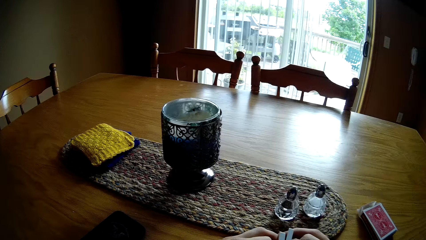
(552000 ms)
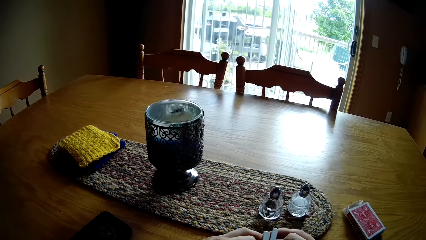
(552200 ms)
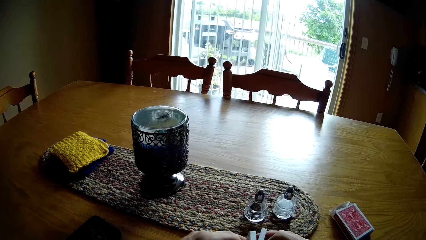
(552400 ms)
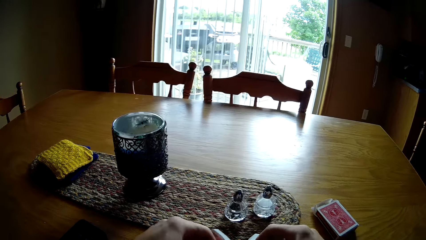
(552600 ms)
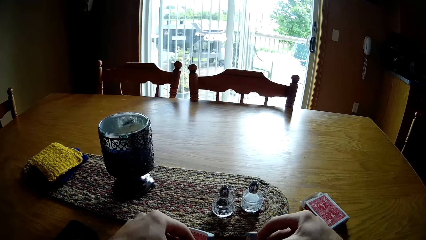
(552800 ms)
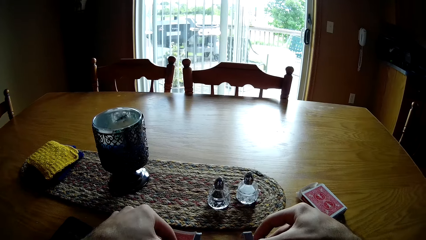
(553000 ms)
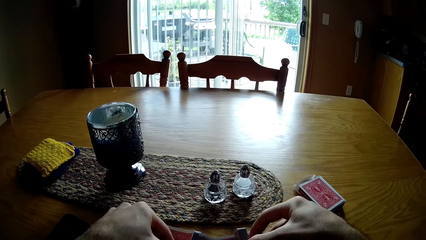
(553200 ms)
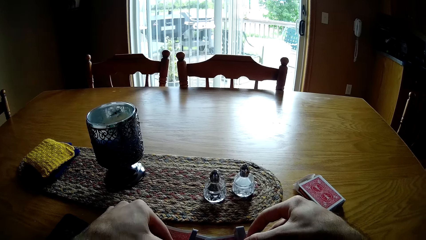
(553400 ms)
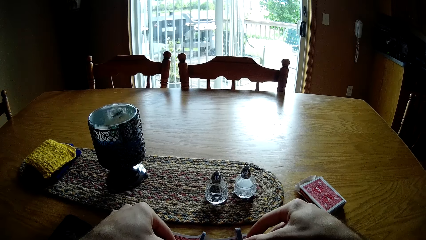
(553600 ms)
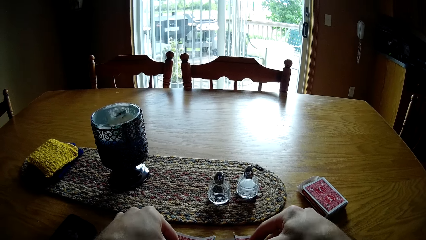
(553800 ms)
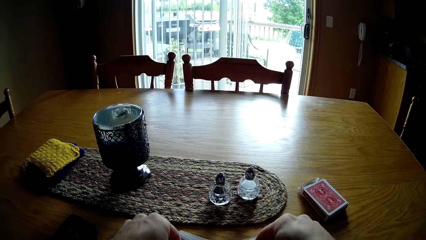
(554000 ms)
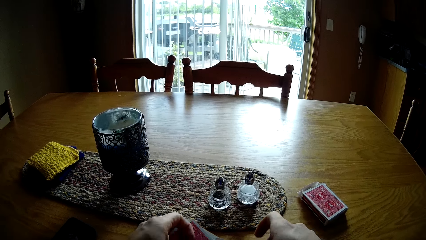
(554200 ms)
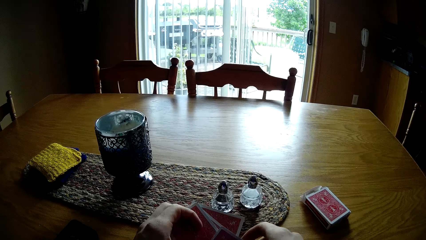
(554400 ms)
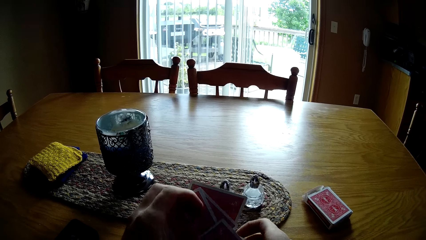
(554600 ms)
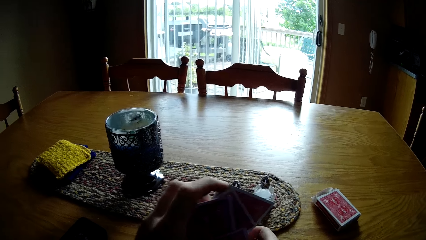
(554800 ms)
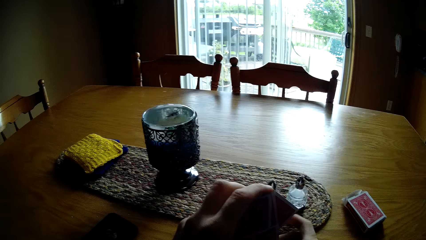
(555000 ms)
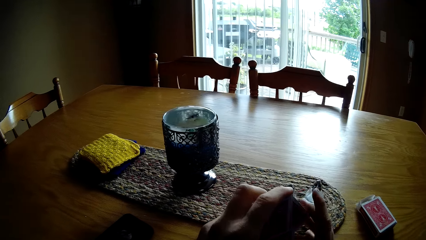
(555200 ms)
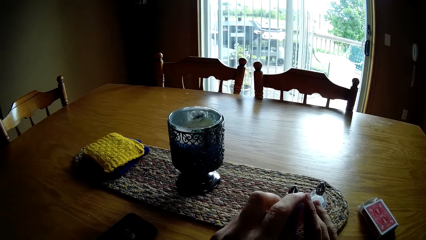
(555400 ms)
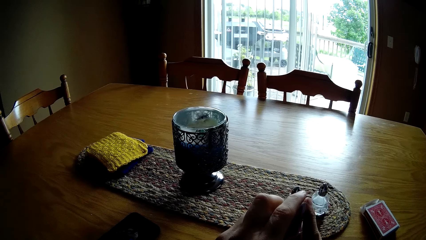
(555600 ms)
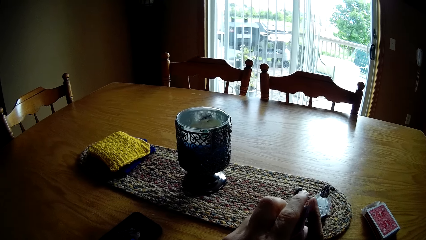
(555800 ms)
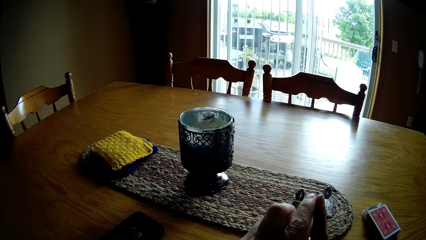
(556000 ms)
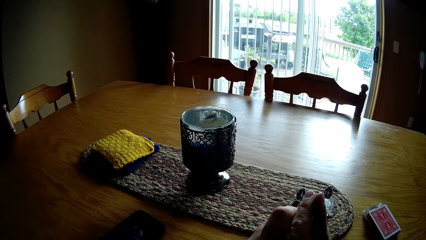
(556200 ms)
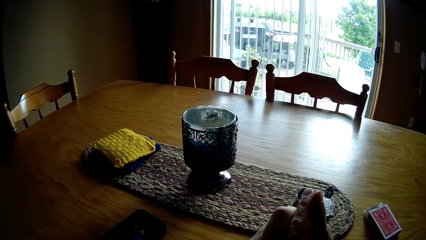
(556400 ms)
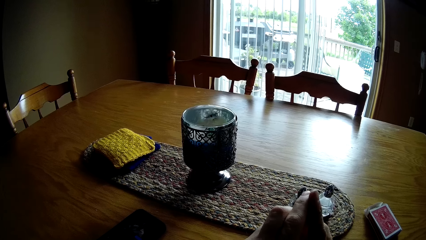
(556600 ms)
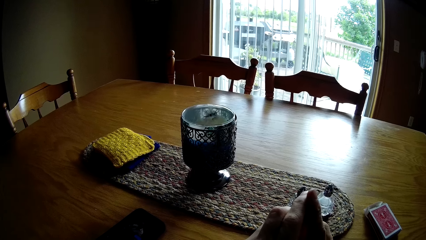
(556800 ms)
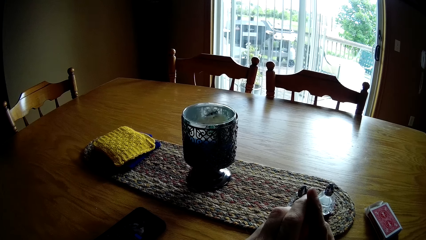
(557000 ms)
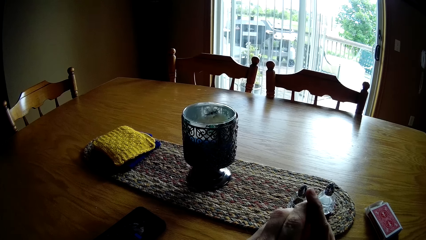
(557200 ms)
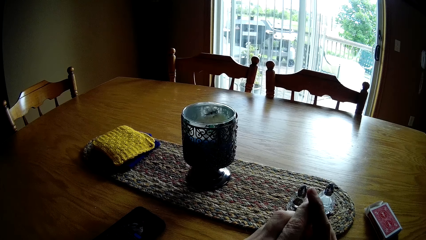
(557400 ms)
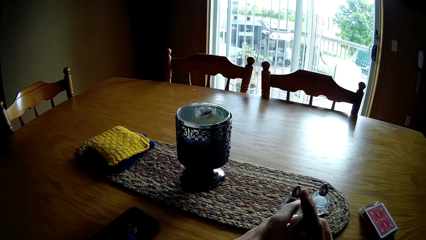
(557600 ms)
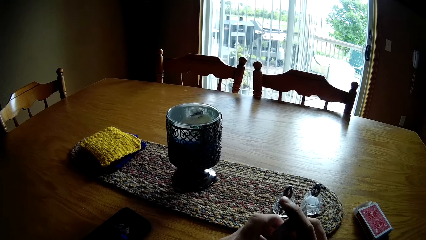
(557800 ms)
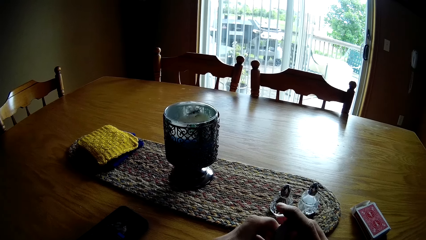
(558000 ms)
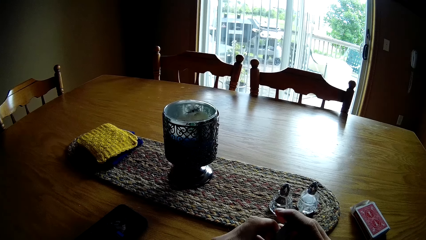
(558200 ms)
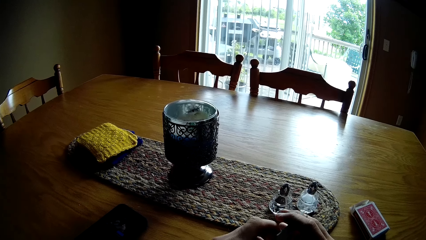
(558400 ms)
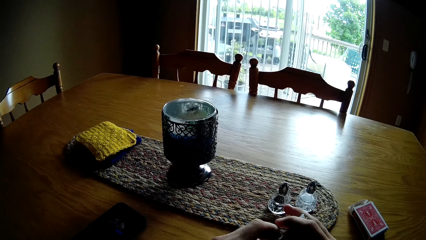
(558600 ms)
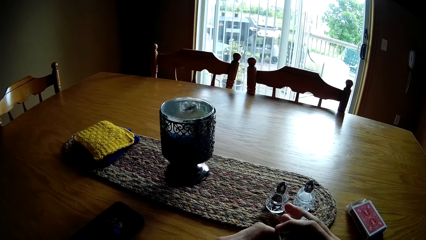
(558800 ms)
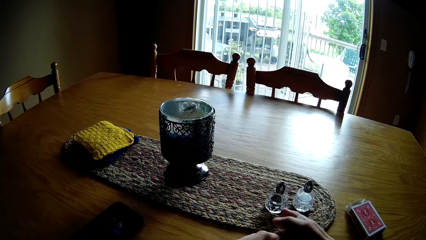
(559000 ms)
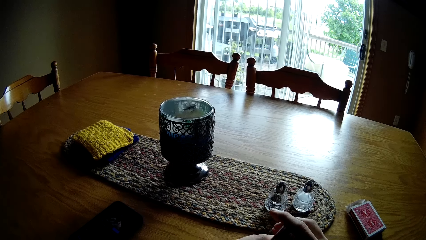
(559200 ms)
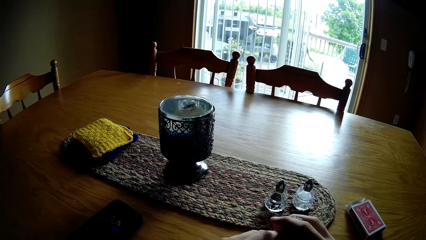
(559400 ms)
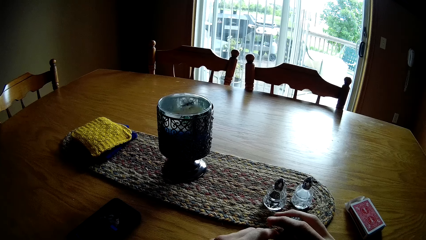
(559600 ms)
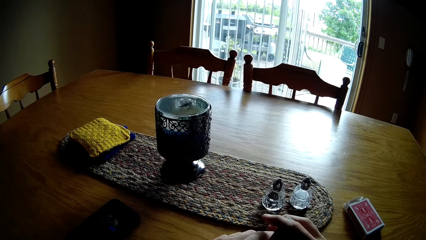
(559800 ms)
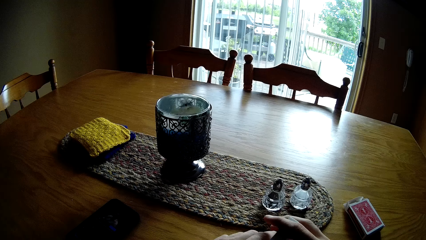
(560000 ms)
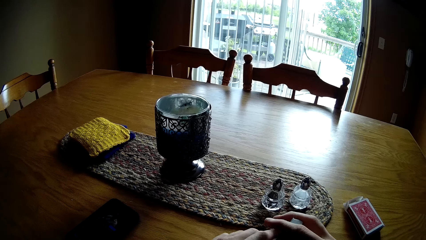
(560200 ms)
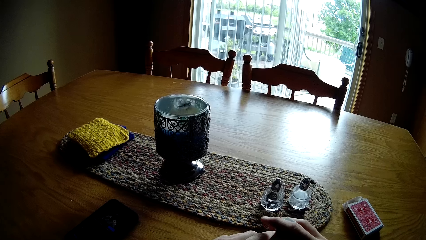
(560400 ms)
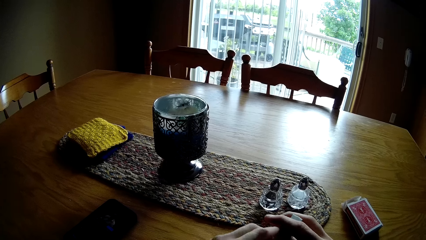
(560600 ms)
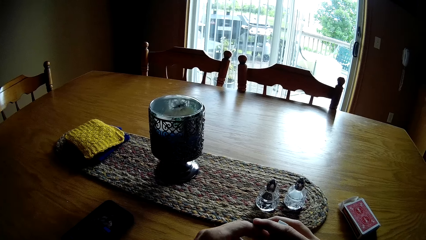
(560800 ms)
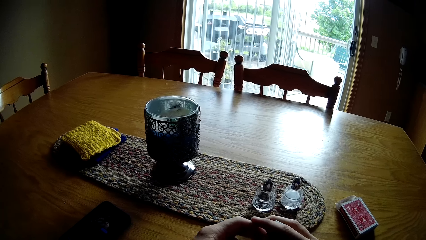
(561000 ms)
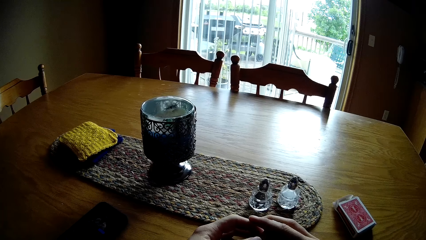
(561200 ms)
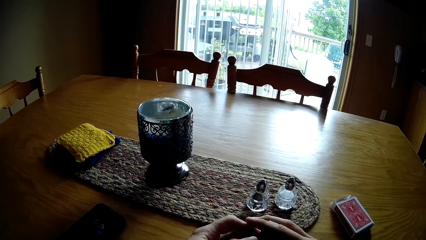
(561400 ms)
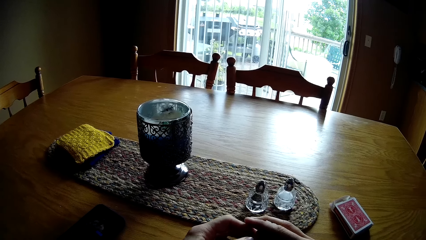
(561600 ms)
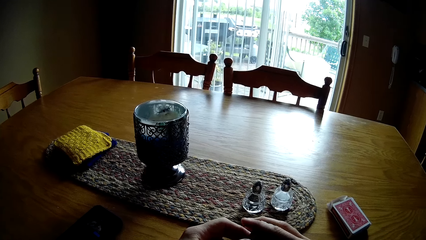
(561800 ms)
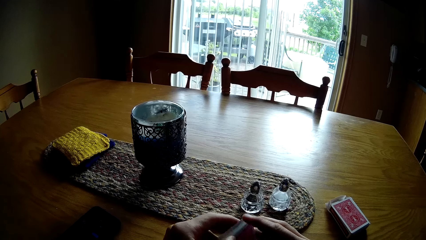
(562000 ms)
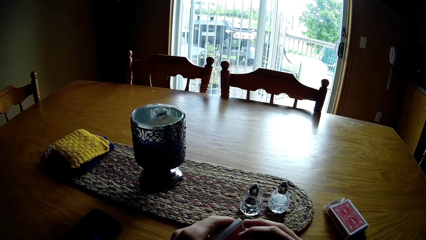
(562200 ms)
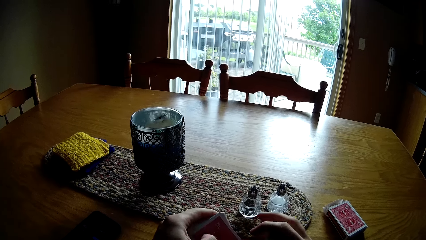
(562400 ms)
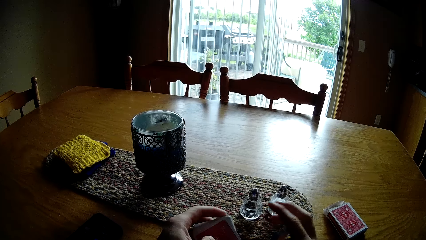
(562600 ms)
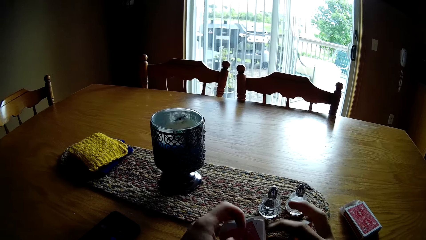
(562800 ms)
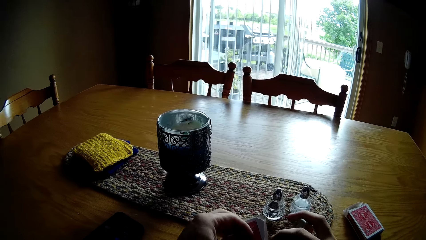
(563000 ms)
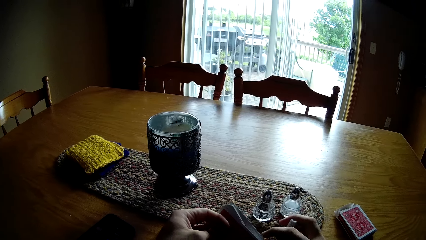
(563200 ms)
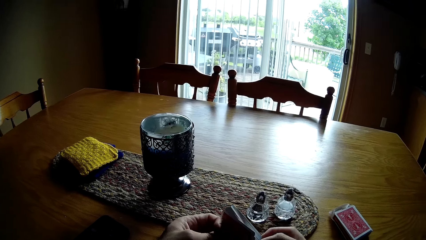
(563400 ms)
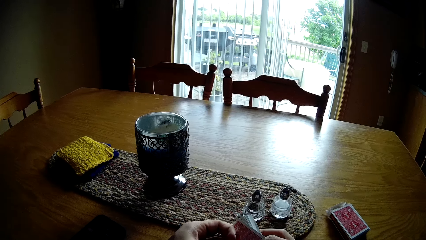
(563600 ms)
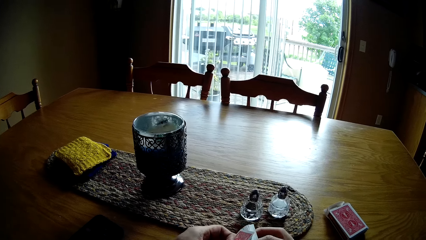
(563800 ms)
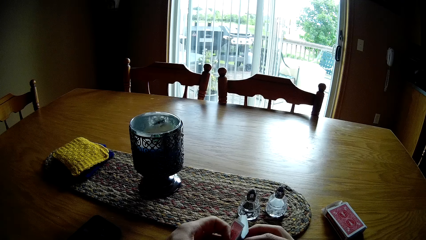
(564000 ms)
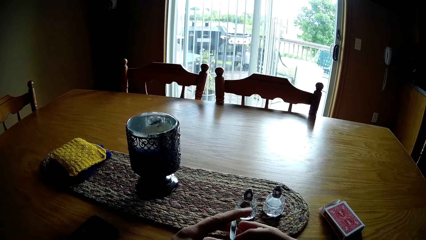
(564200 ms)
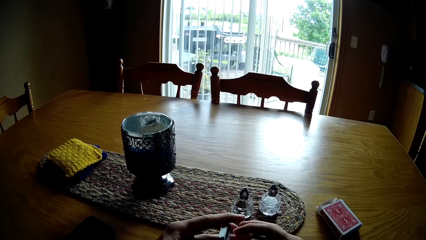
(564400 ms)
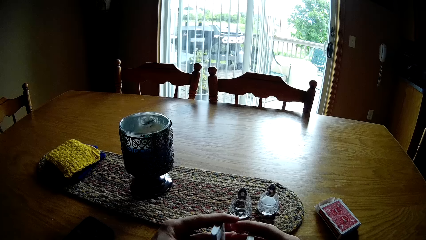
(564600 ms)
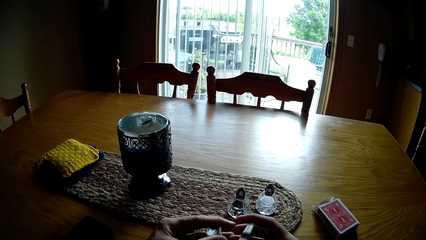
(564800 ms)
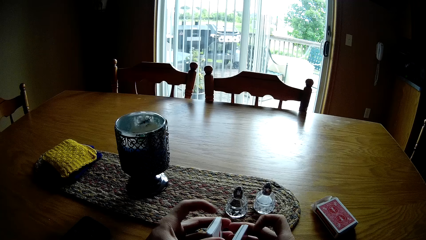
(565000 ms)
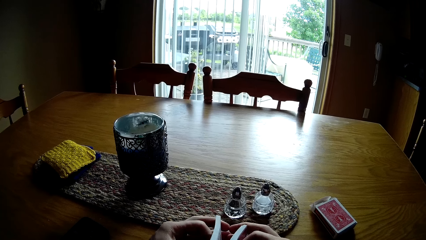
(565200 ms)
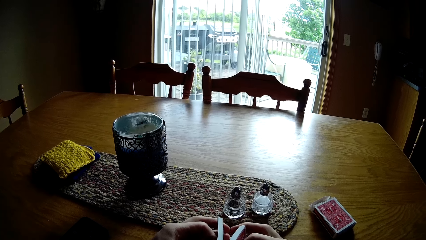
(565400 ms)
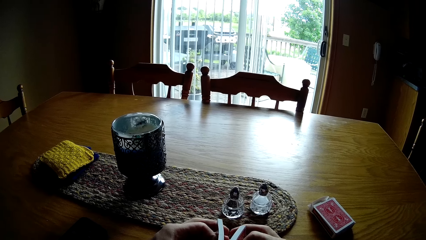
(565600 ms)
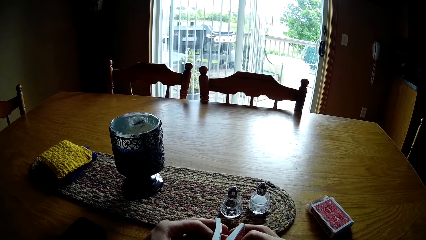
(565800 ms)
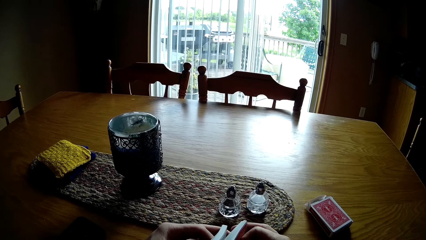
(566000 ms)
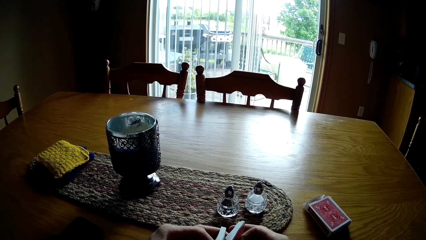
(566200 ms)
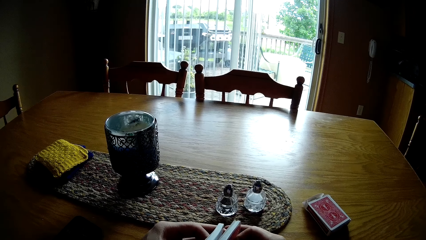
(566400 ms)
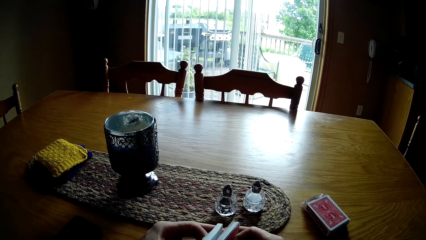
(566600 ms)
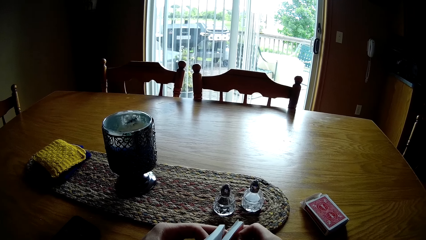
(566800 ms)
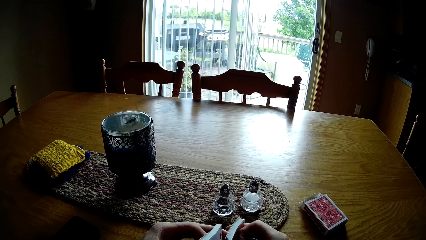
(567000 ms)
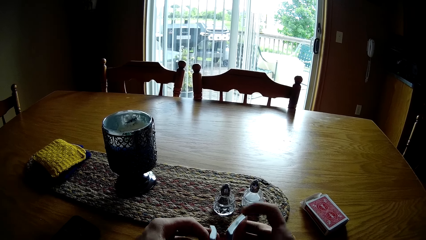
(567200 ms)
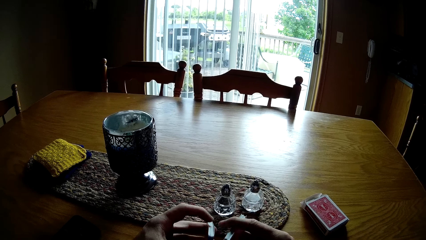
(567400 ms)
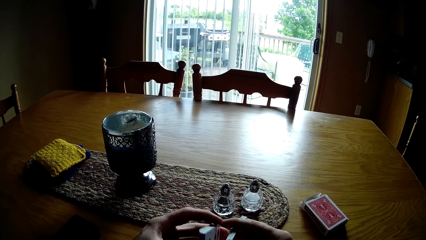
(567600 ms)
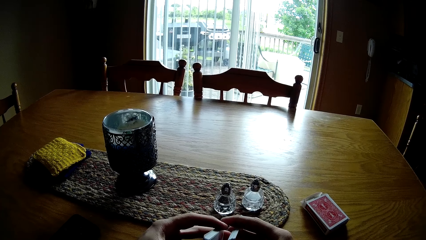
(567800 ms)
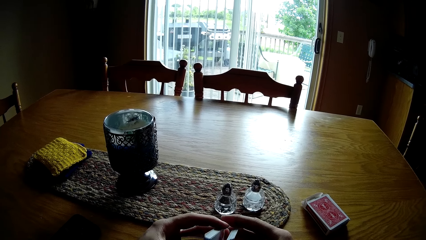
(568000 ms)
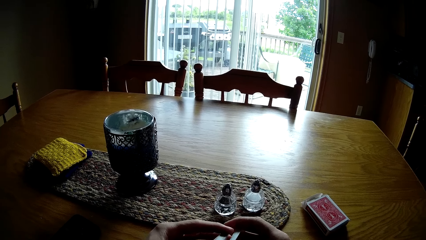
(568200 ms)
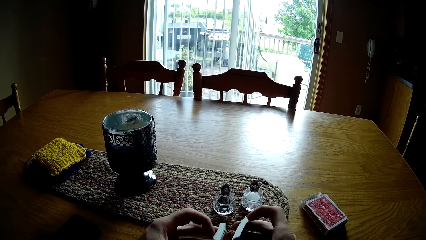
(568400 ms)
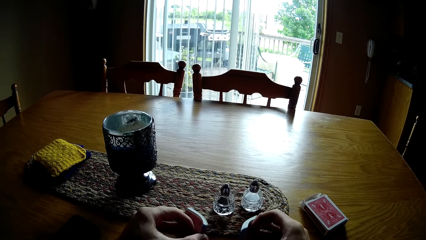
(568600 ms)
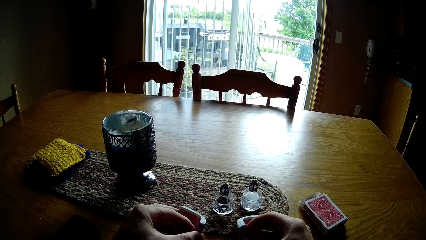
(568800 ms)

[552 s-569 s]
The camera wearer holds the cards with both hands. They listen to audio. They hit the table with the cards. They turn the cards on with the hands.
